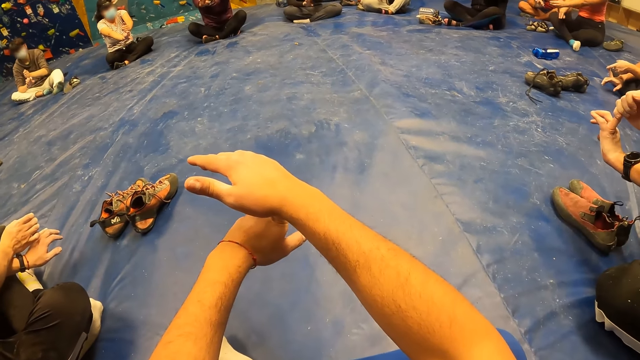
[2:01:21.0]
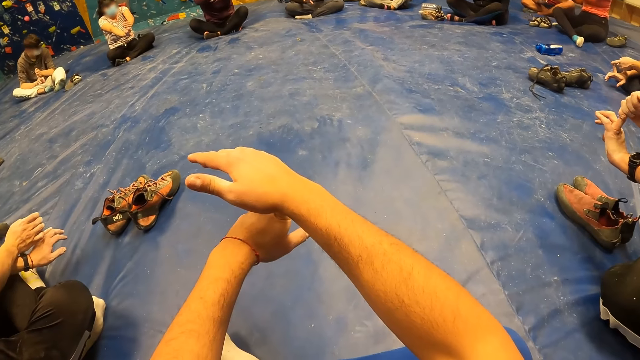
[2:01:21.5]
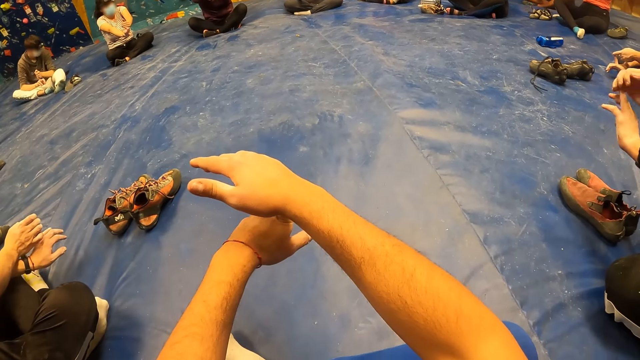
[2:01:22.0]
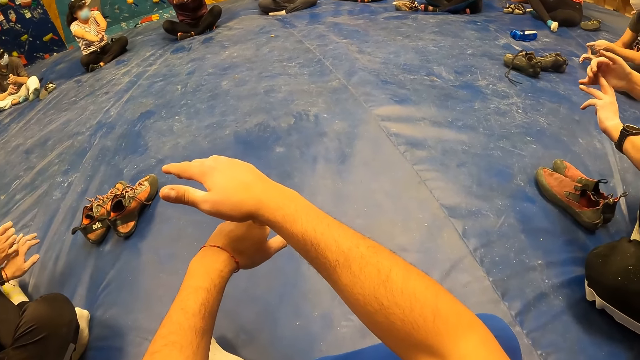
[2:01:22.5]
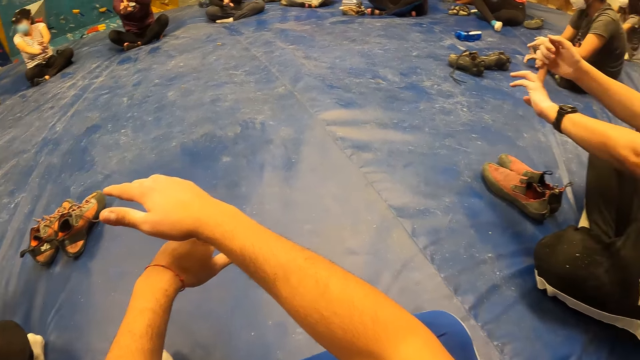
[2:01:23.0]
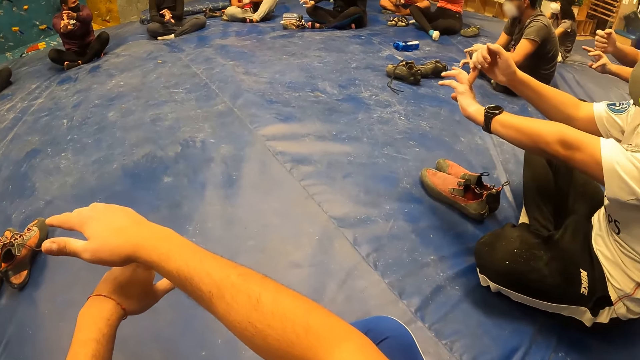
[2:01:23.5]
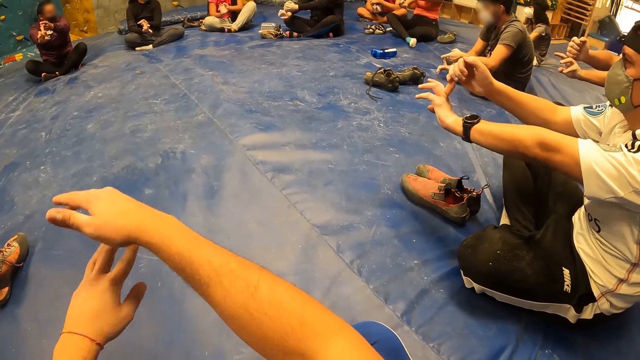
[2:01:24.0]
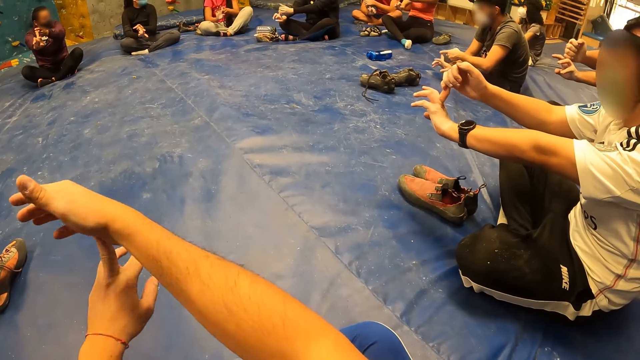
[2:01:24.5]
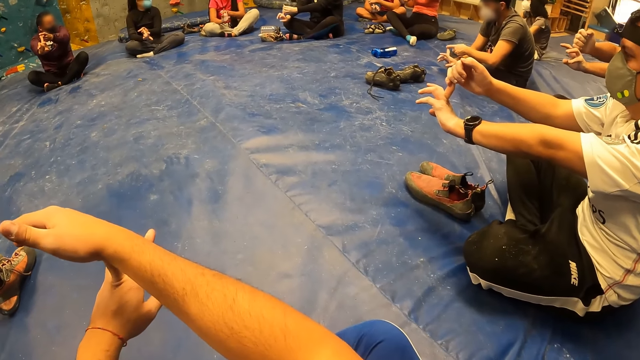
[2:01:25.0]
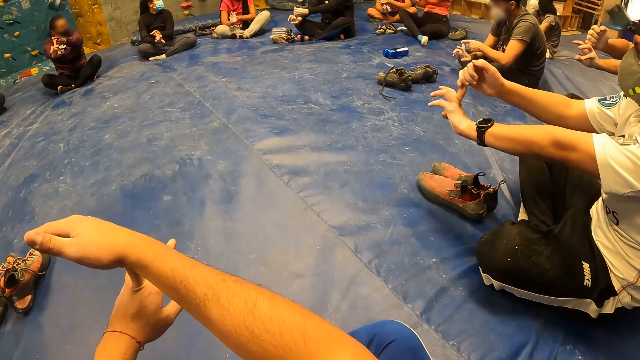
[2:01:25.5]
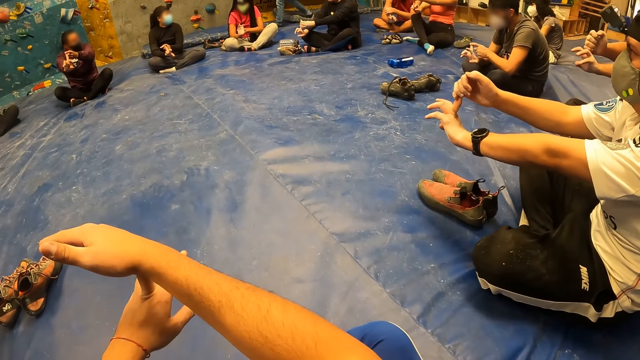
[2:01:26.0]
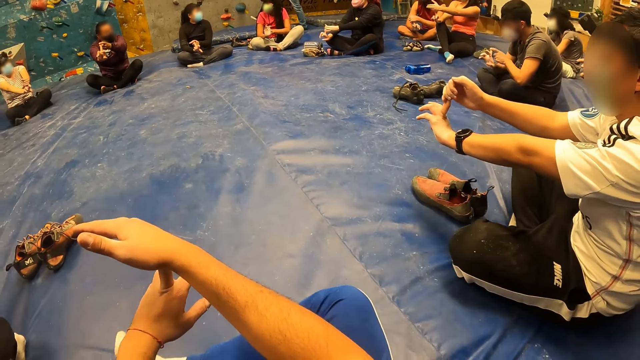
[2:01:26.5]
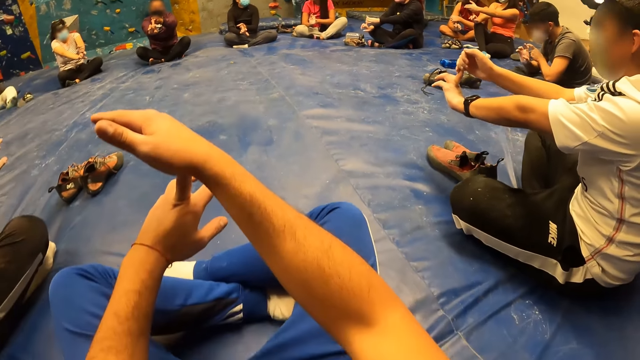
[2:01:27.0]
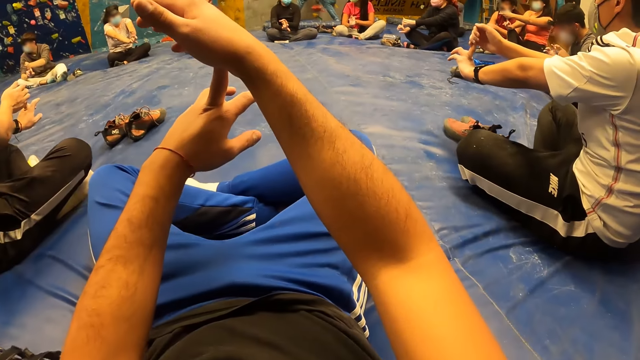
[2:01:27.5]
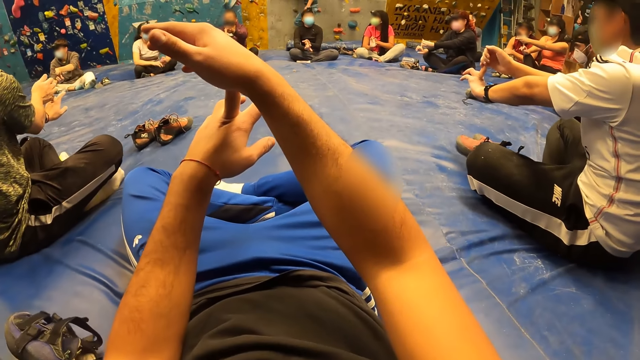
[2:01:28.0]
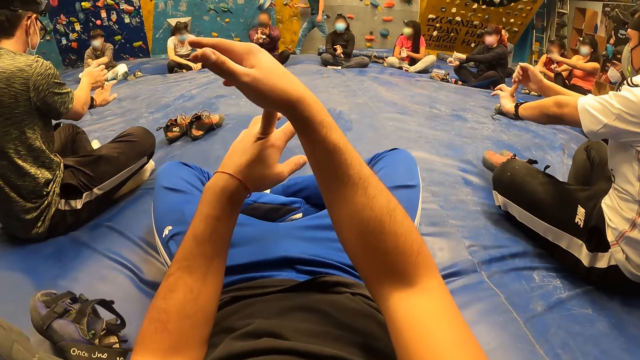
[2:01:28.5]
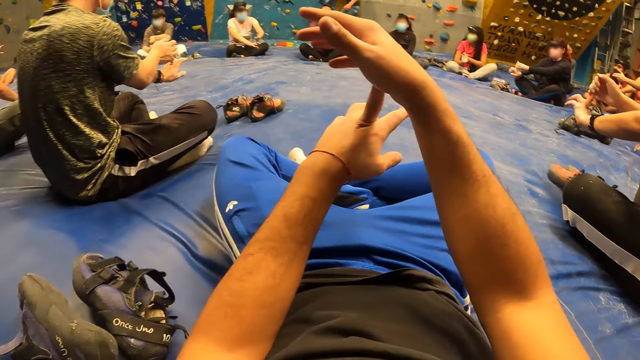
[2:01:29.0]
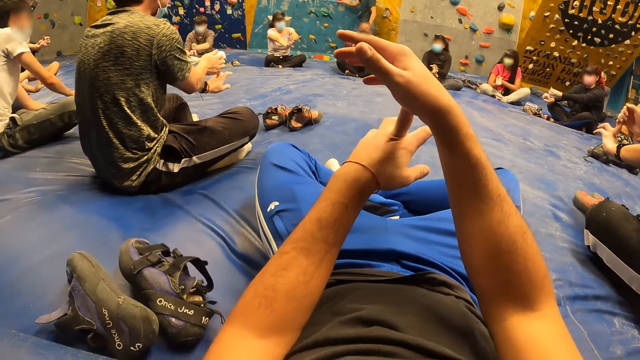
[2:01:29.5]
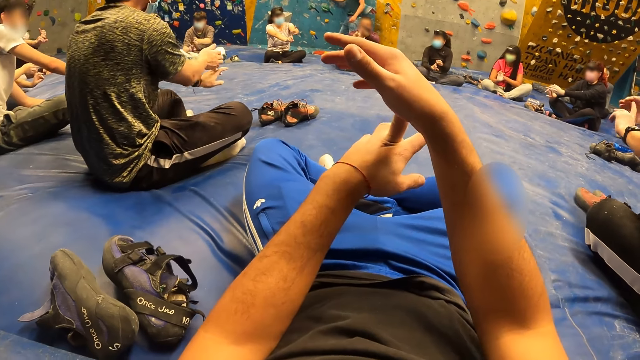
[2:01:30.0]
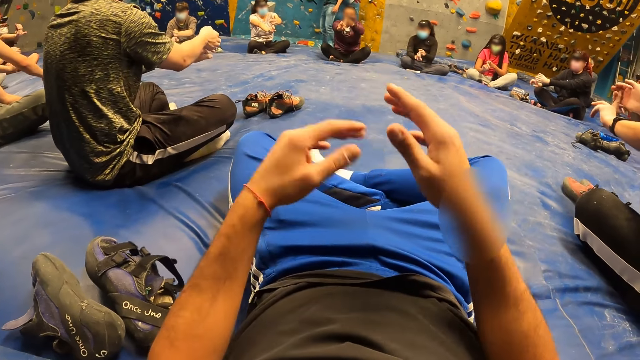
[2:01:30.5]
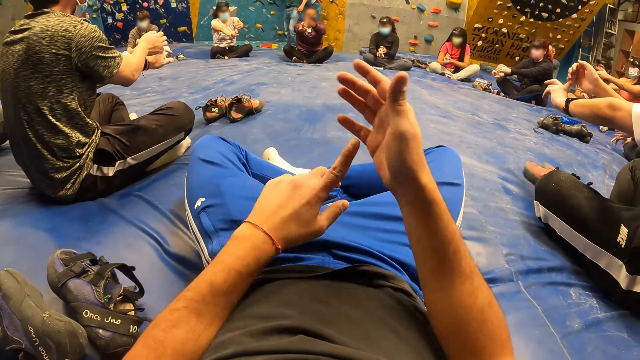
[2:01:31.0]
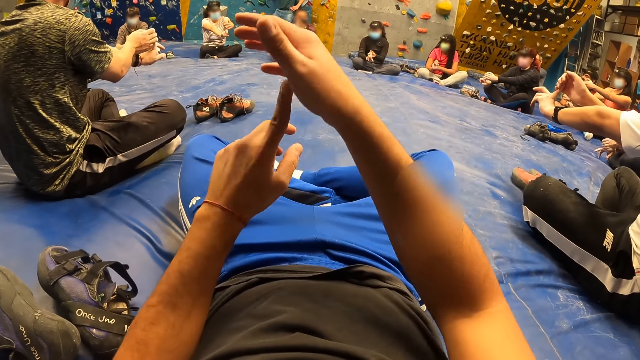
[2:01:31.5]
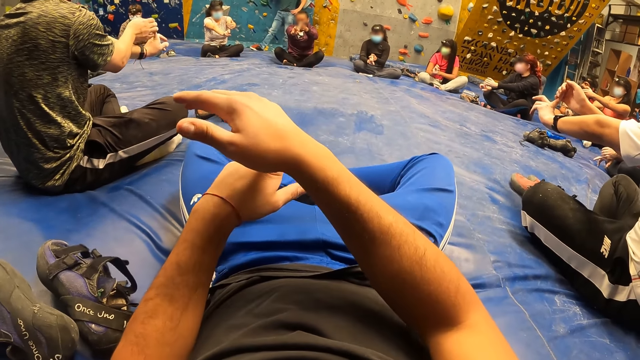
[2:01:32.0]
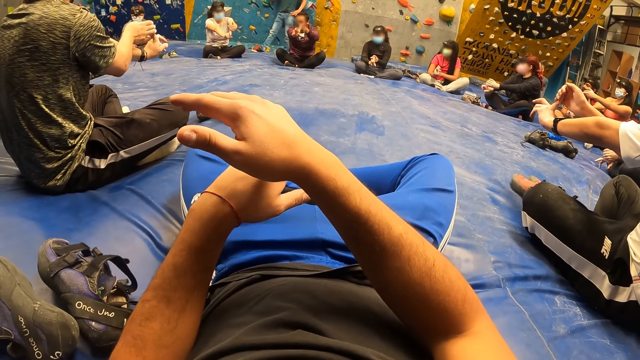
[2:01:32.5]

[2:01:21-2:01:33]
A person does the exercise. The camera wearer does the exercise.

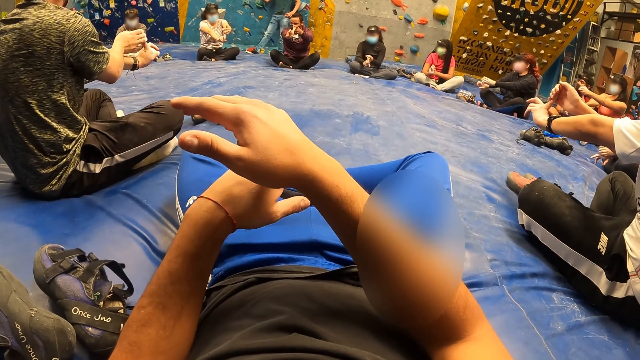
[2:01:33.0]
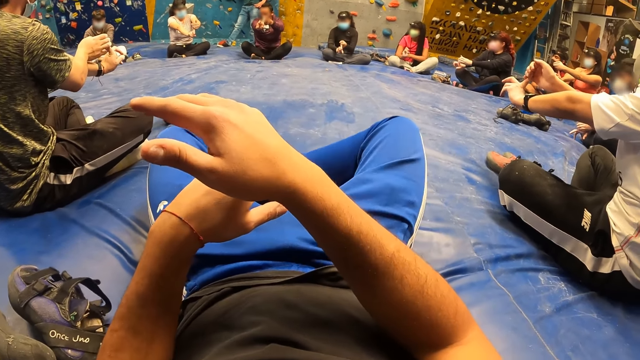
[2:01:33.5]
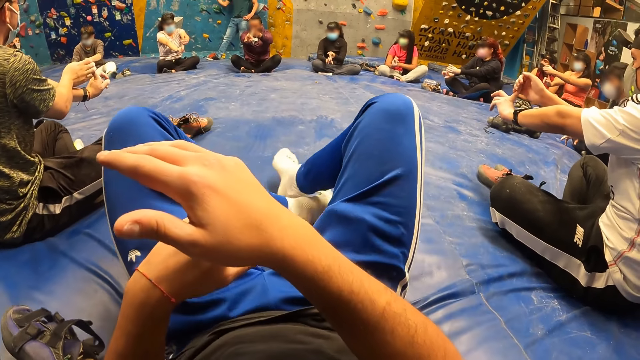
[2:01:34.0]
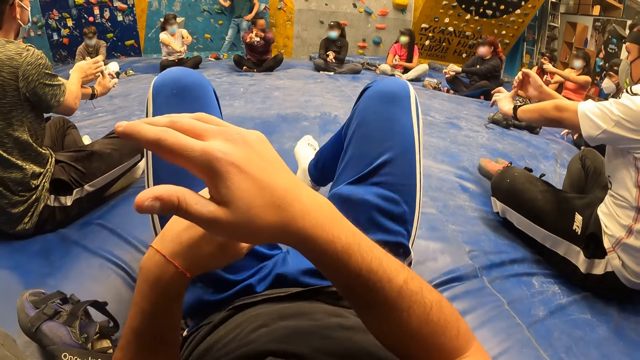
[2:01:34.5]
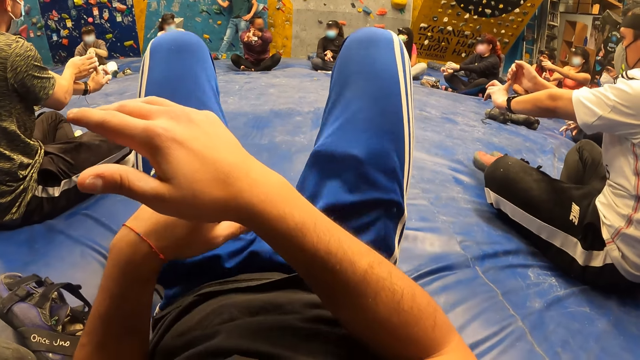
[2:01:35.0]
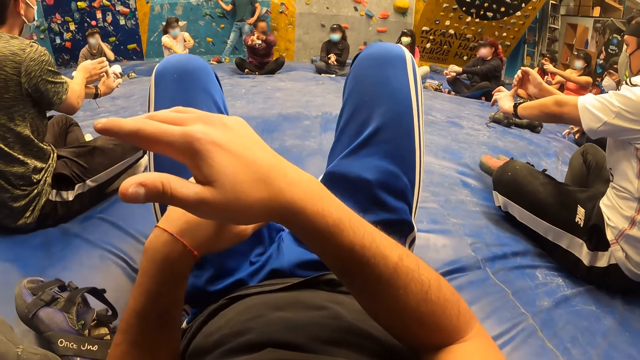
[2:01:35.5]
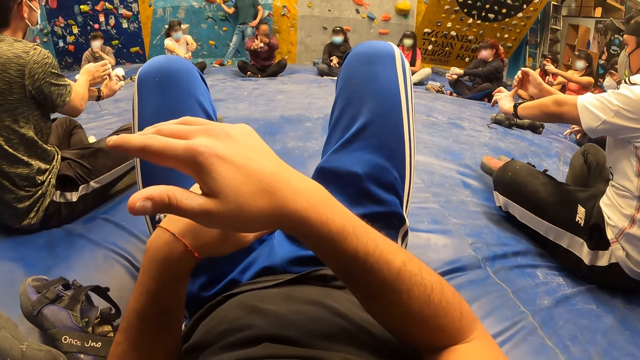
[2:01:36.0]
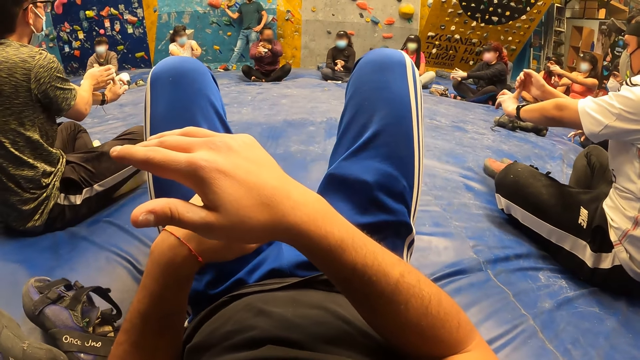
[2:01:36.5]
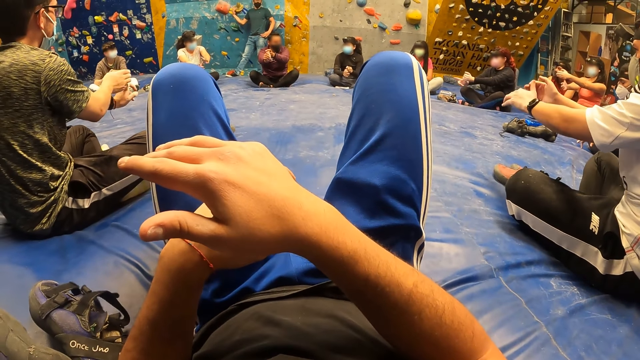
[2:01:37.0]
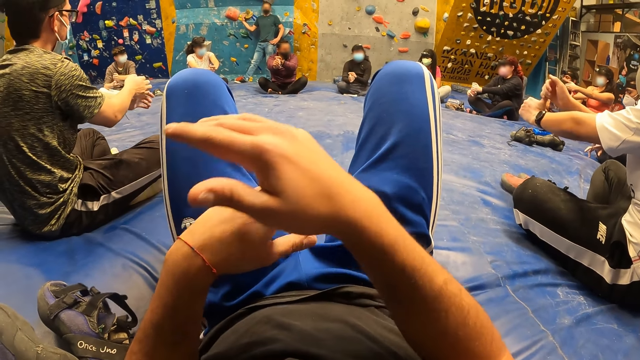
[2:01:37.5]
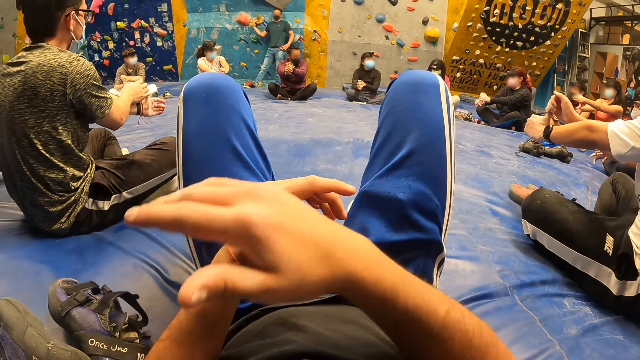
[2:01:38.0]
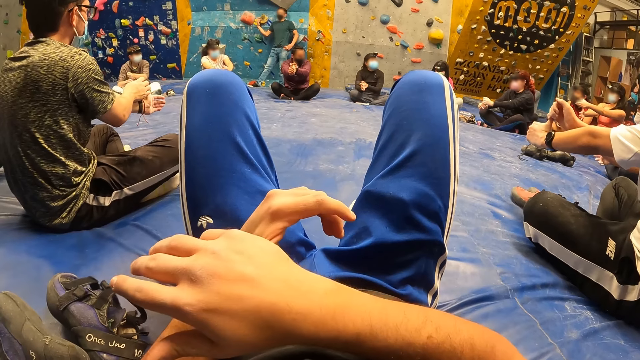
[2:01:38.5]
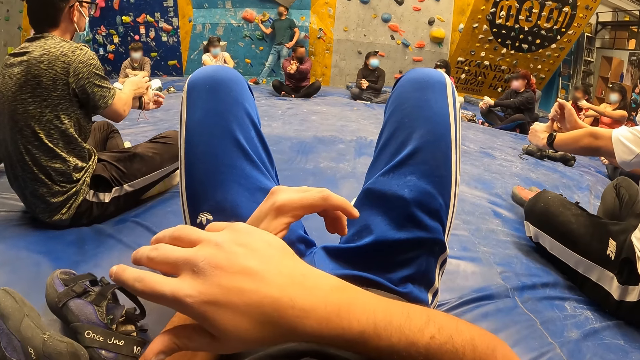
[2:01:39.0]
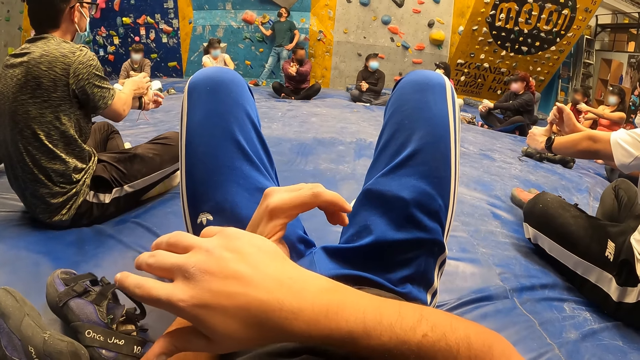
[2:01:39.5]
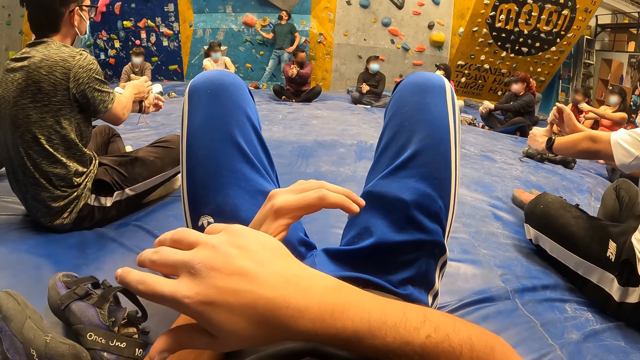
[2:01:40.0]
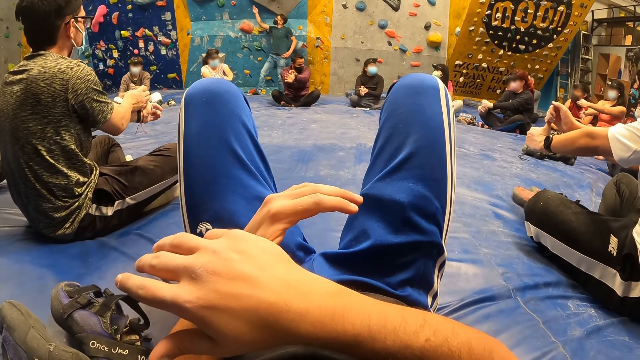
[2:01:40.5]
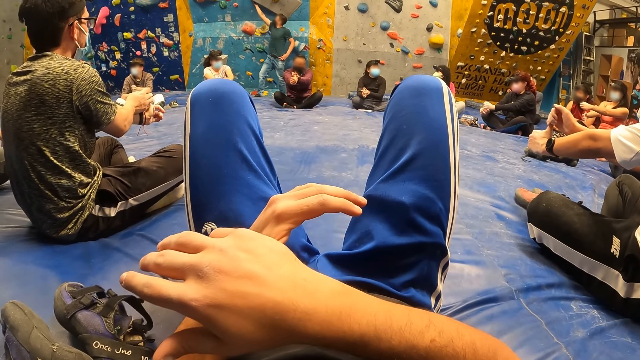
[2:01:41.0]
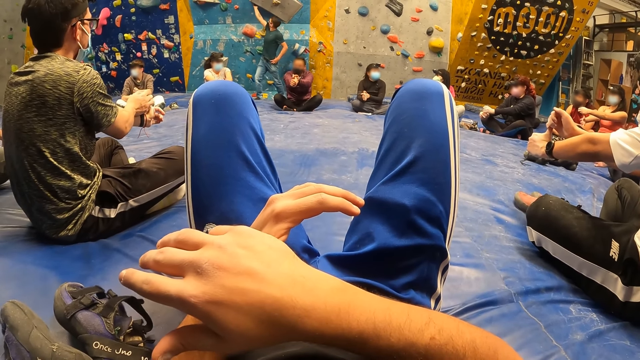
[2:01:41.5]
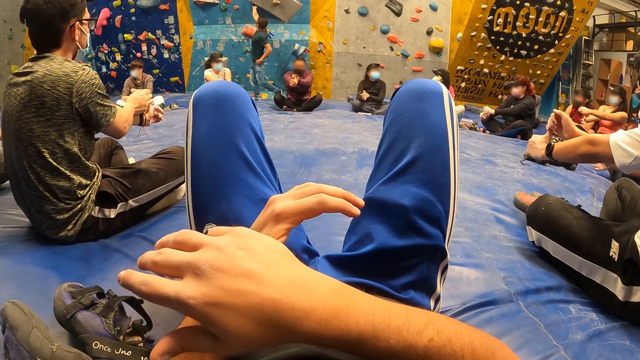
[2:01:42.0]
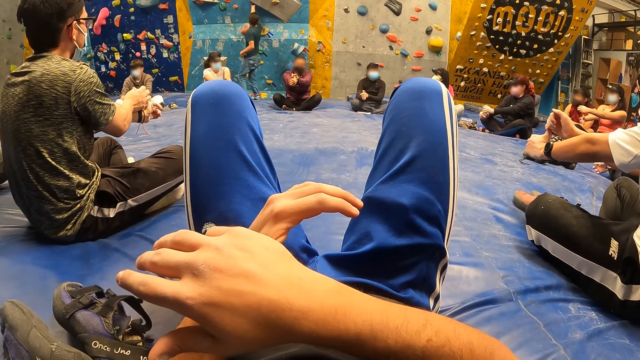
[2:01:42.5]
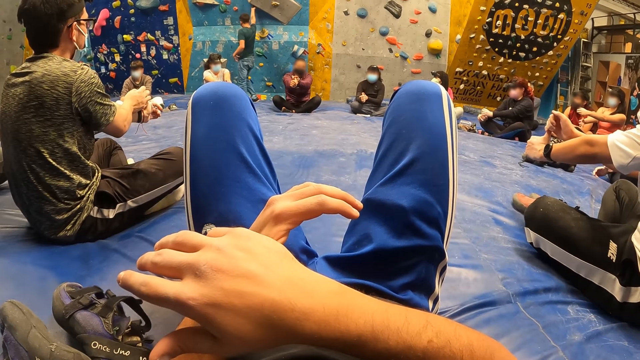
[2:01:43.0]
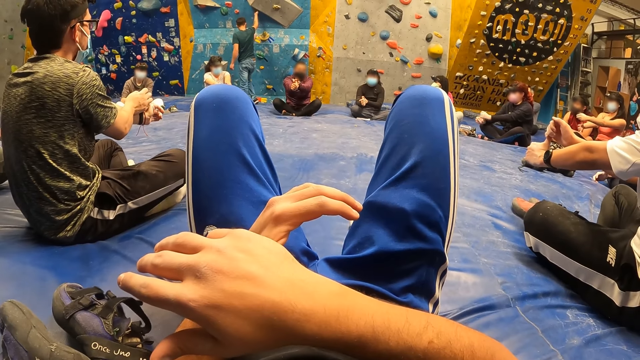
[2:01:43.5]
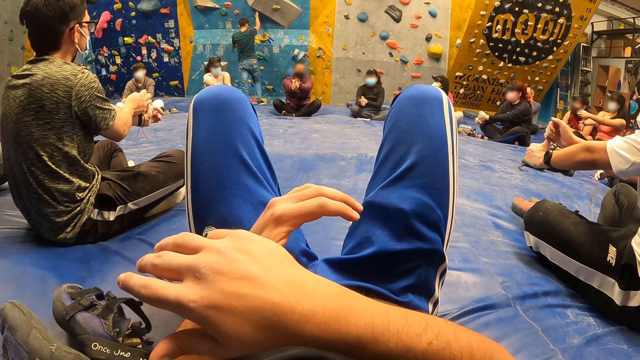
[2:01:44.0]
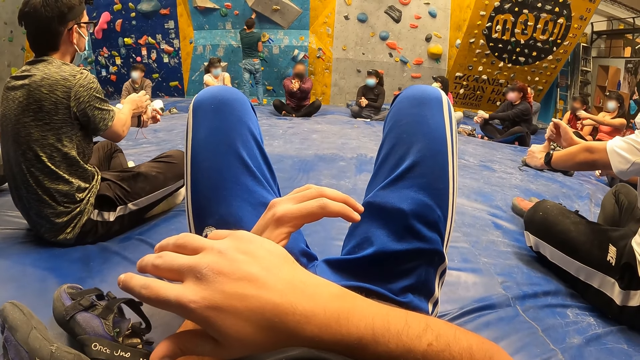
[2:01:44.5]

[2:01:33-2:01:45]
A person fixes the rock climbing.
